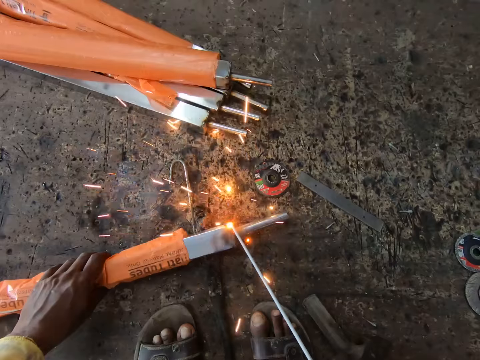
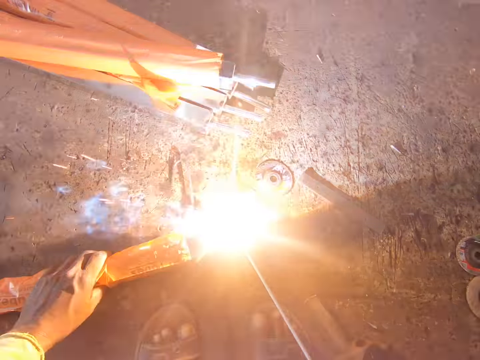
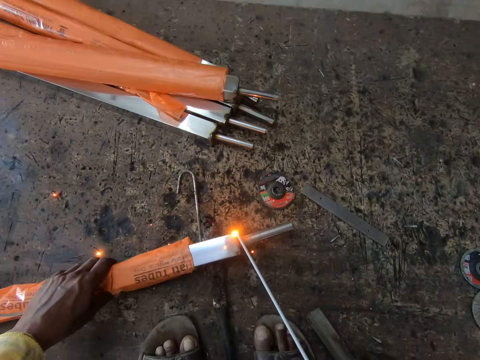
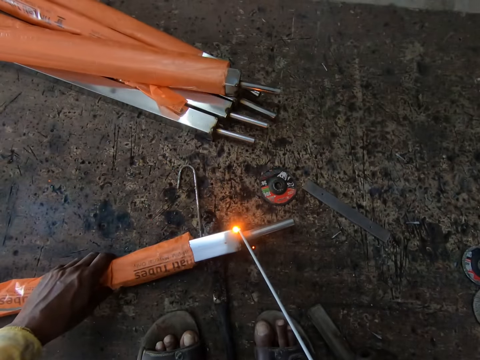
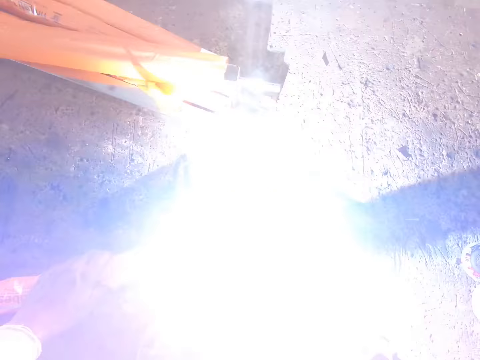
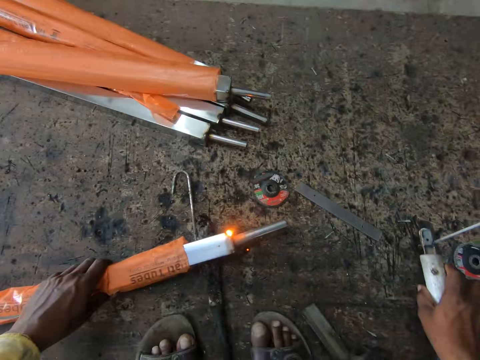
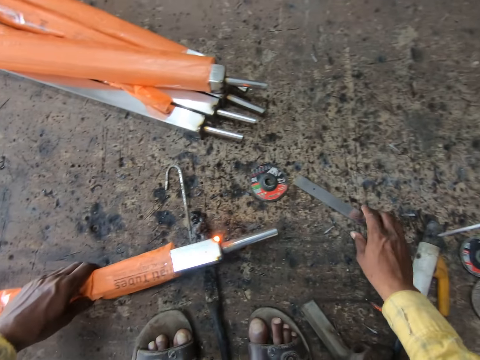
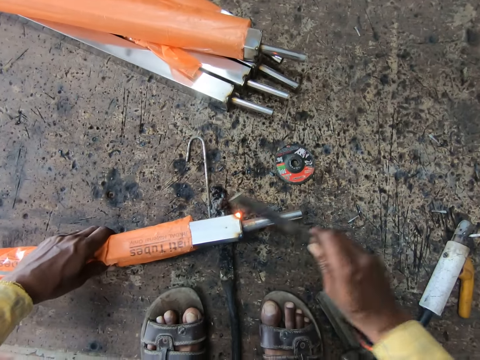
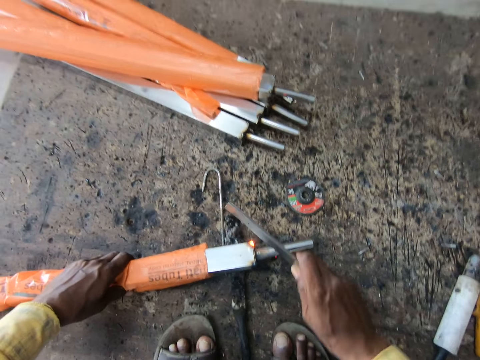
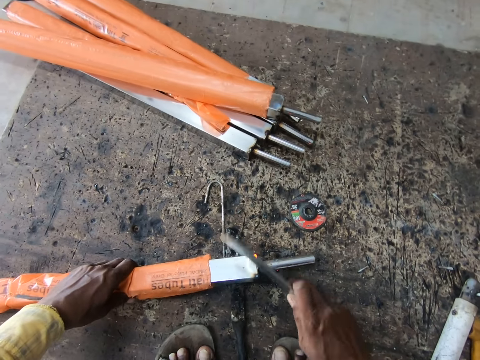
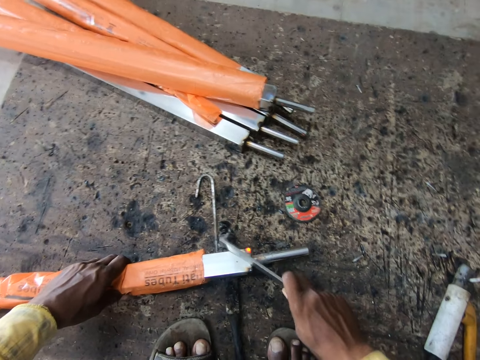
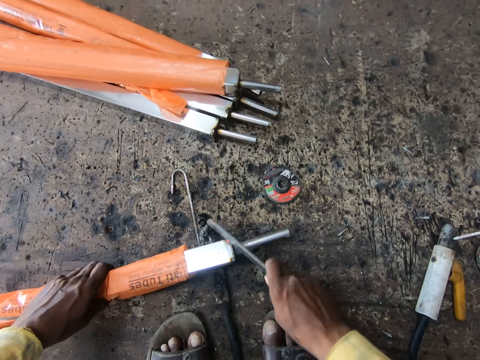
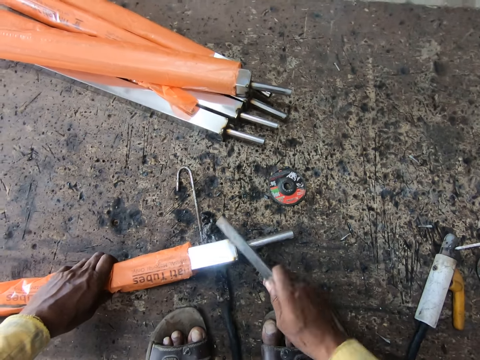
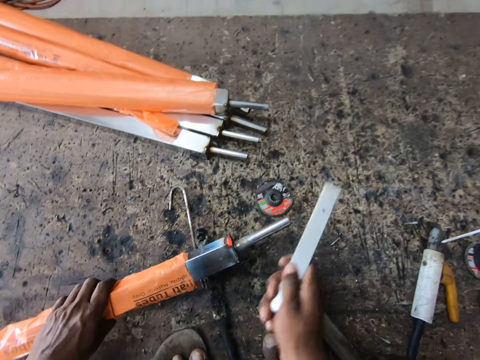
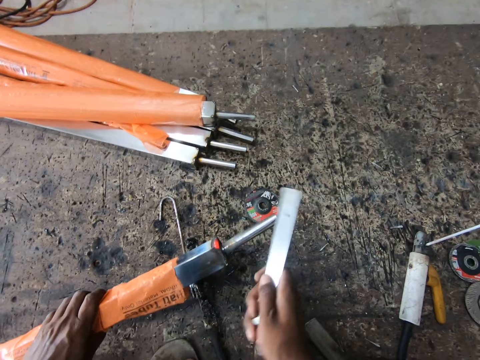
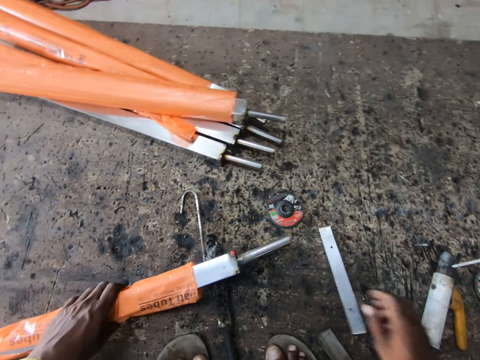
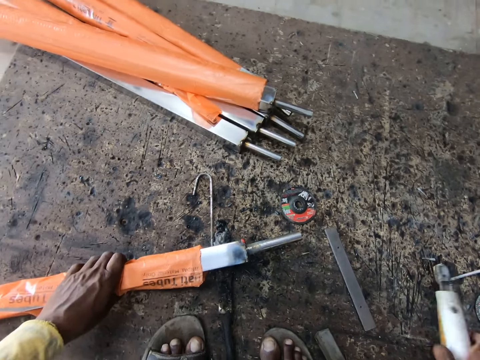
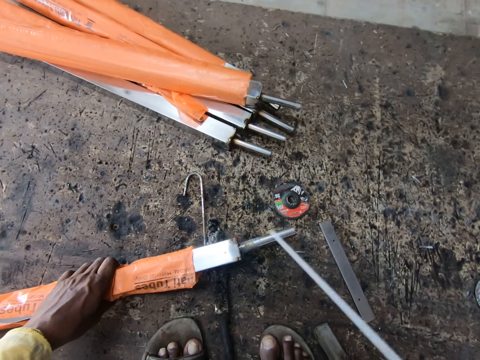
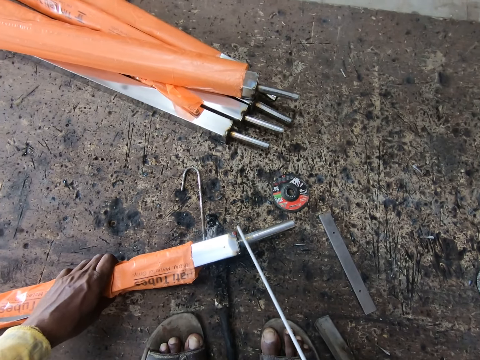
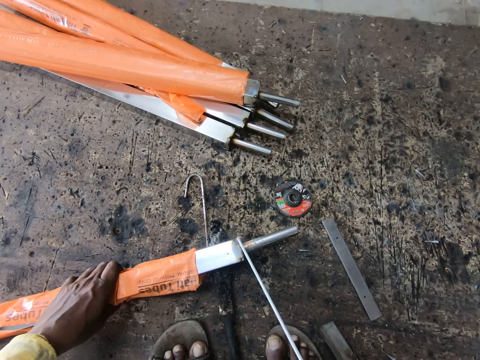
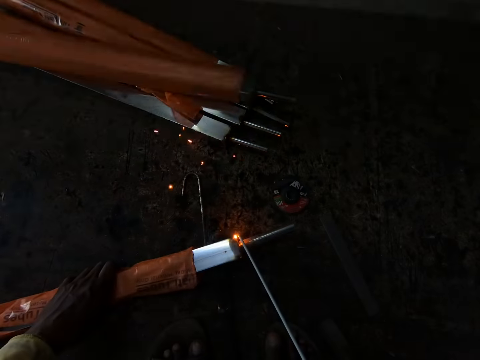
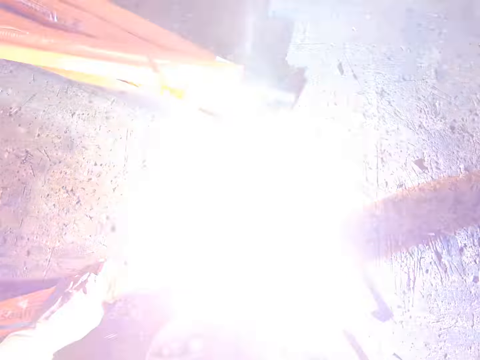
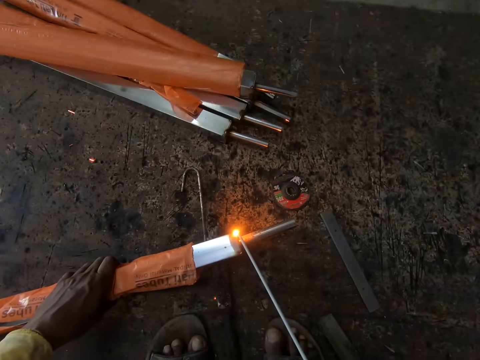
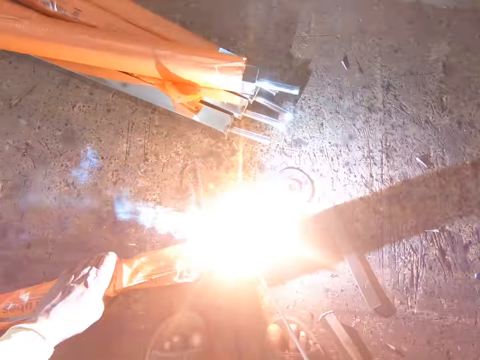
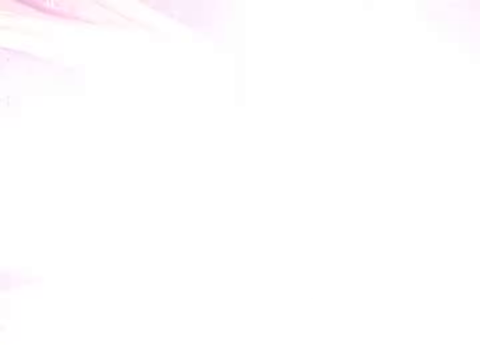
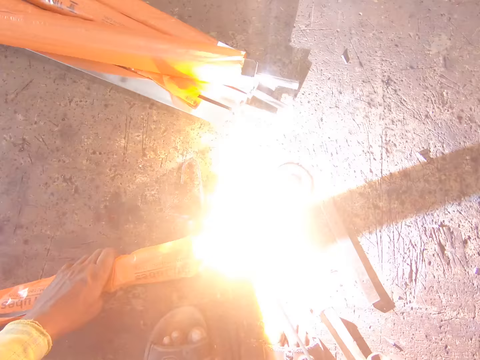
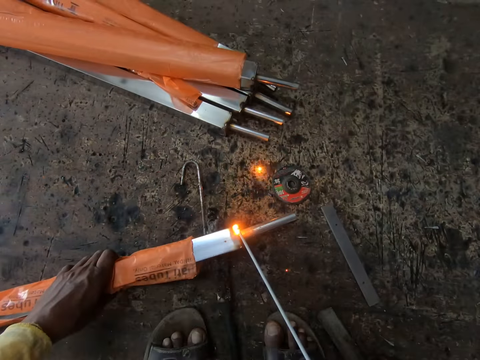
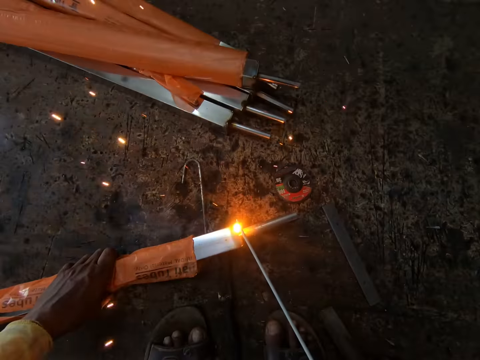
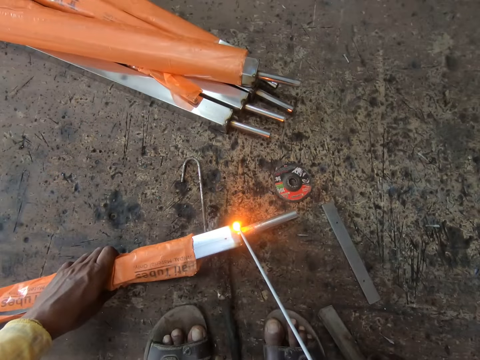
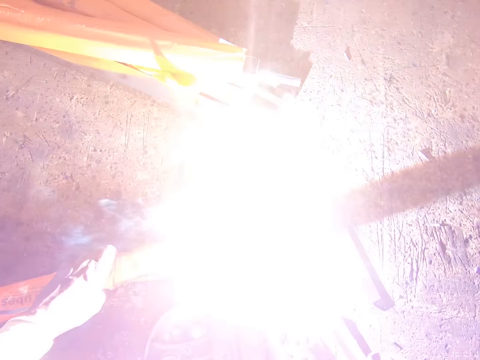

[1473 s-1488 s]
The camera wearer welds a metal rod. They put a stick welder on the ground. They pick up a small flat metal. They hit the metal rod with the small flat metal. They drop the small flat metal on the ground. They pick up the stick welder. They weld the metal rod.

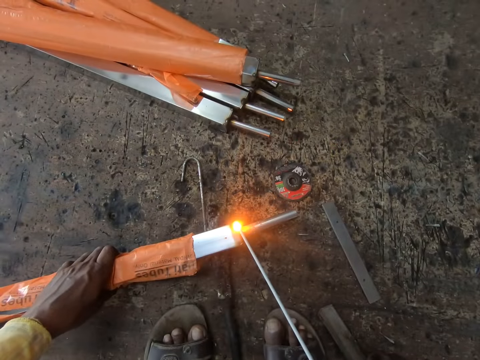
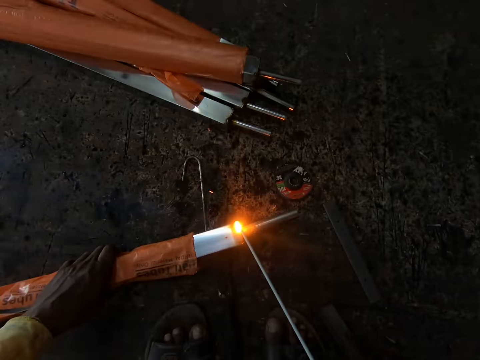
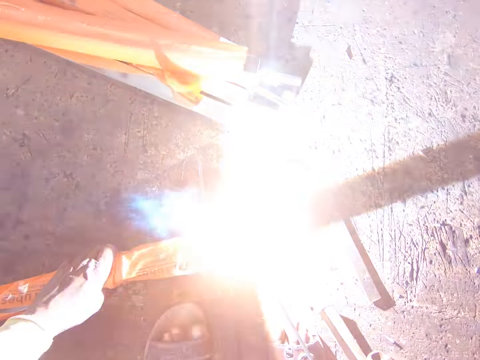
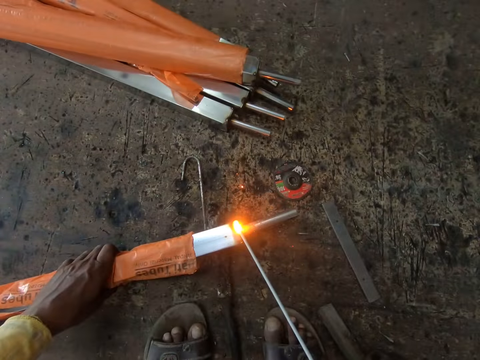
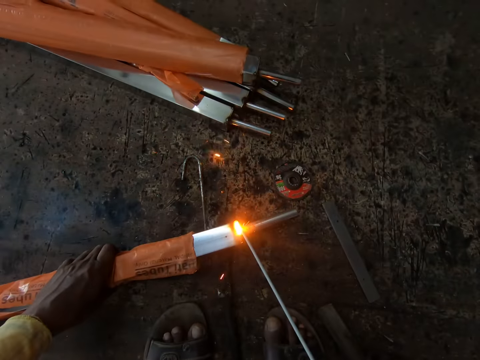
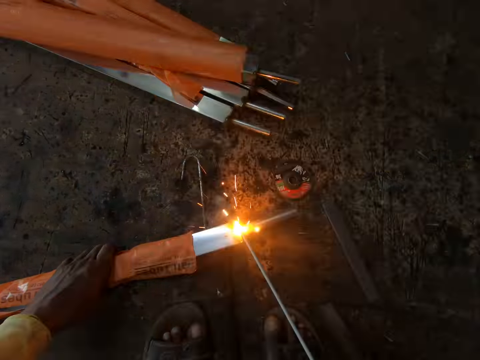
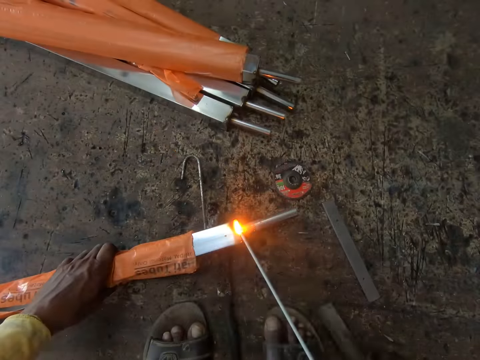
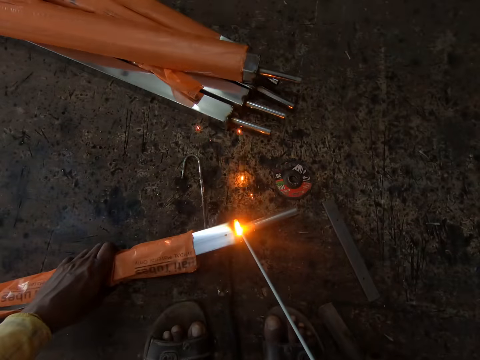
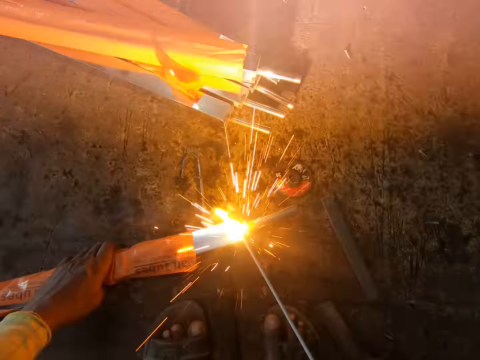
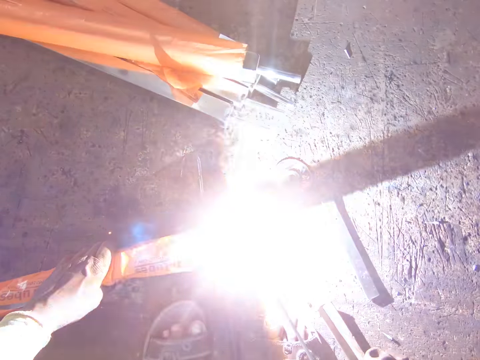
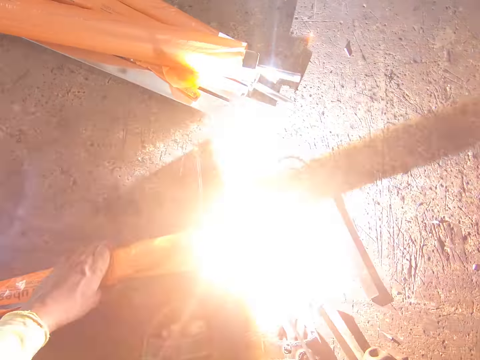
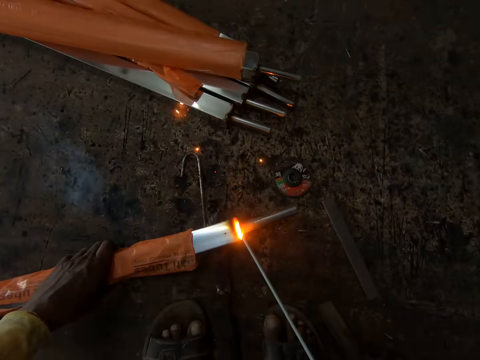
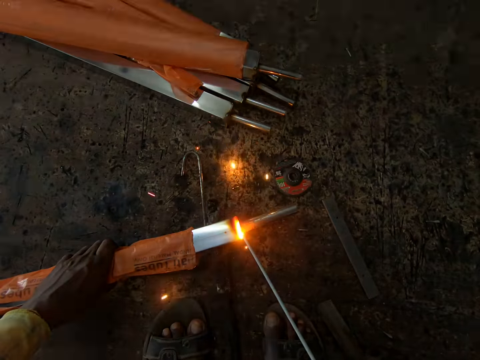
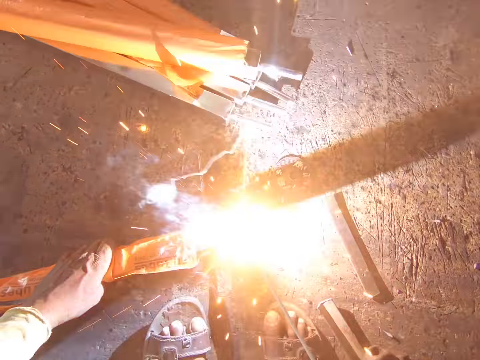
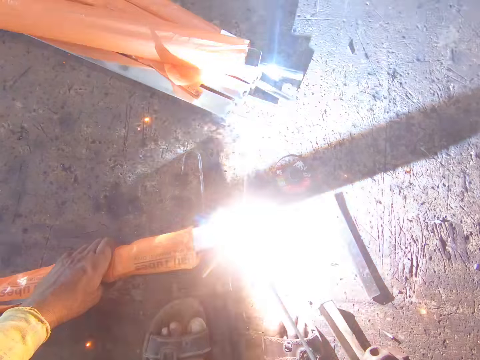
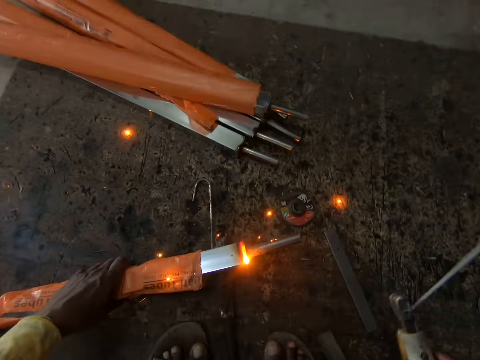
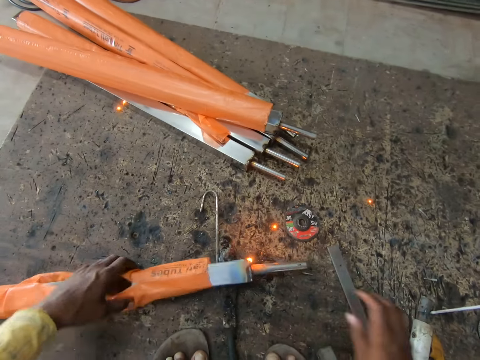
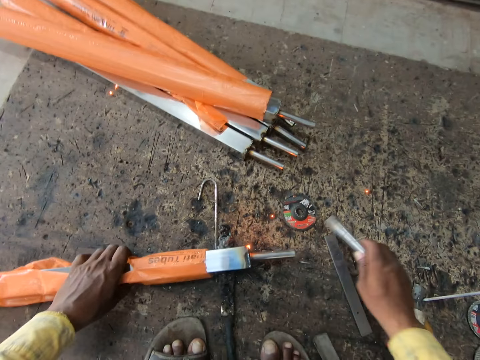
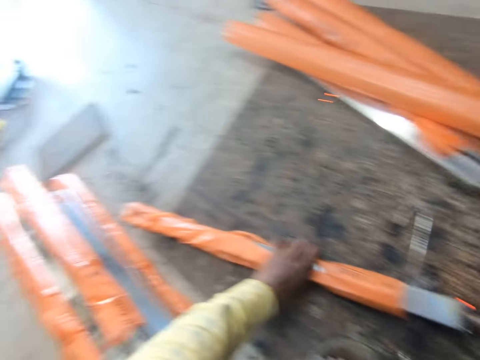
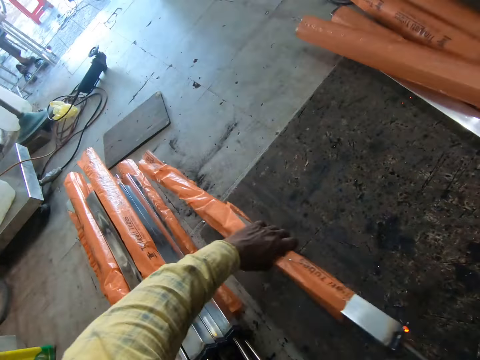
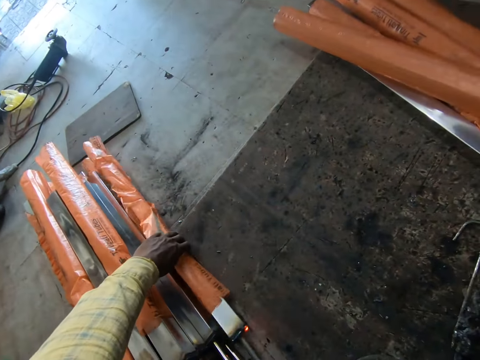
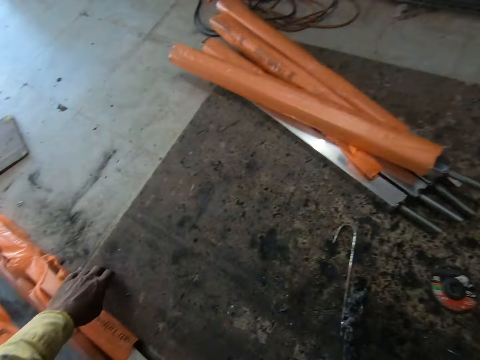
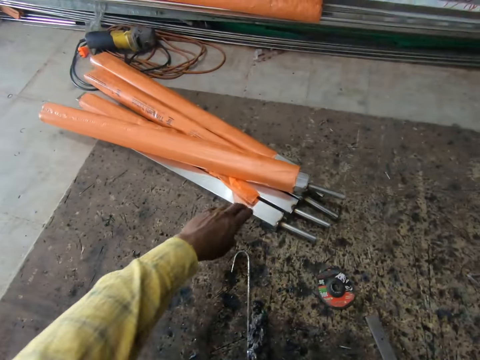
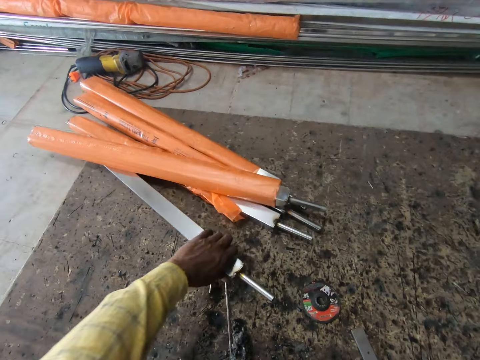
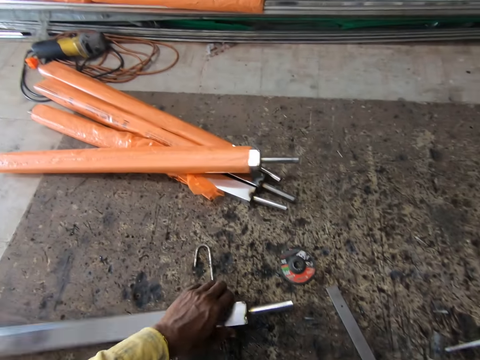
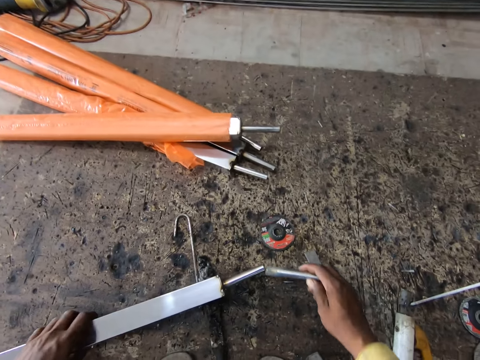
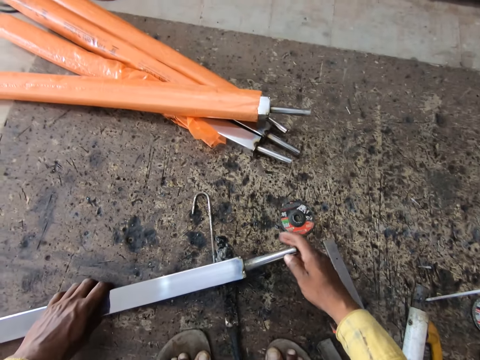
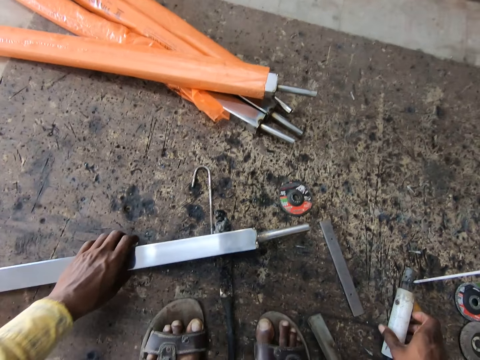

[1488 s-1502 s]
The camera wearer drops a stick welder on the ground. They remove something on a metal rod. They put the metal rod on the ground. They hit the metal rod with something. They pick up another metal rod. They insert a metal on the rod. They pick up a welding gun.
